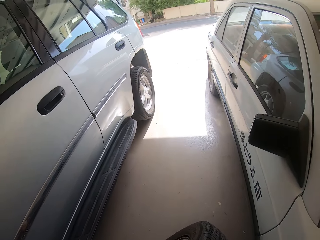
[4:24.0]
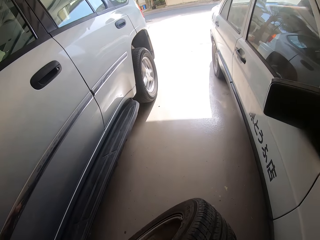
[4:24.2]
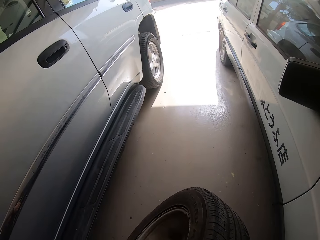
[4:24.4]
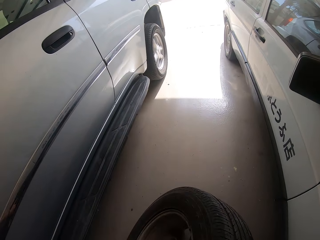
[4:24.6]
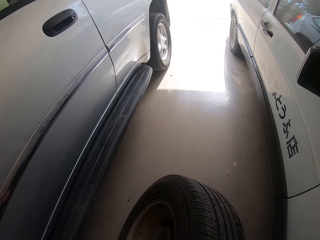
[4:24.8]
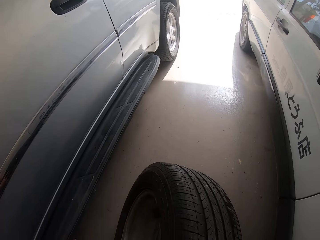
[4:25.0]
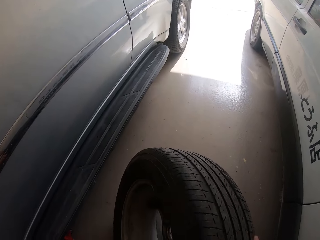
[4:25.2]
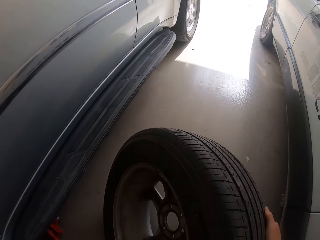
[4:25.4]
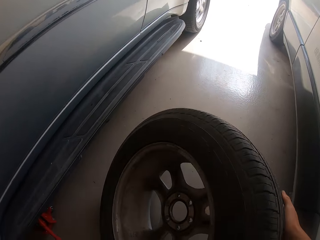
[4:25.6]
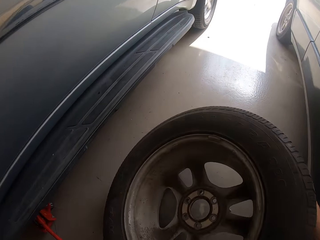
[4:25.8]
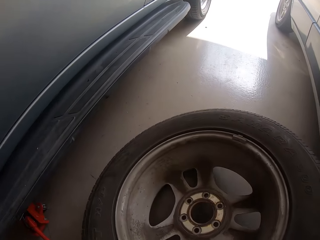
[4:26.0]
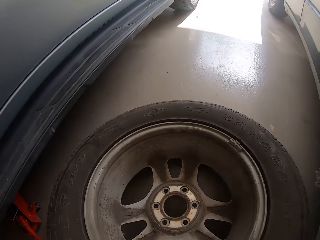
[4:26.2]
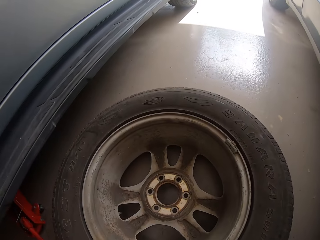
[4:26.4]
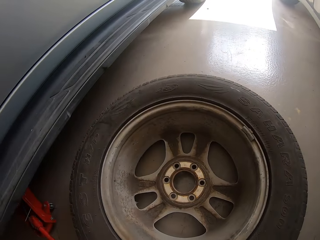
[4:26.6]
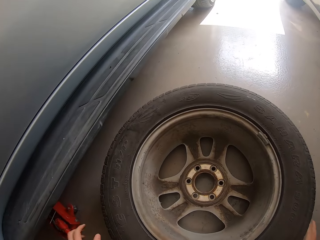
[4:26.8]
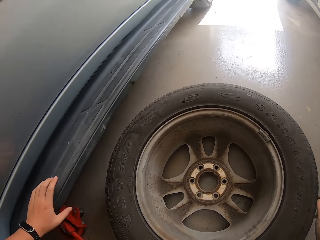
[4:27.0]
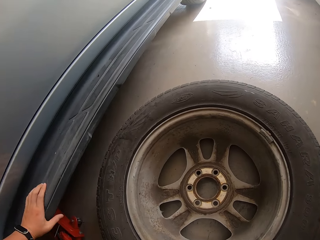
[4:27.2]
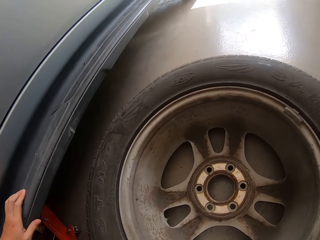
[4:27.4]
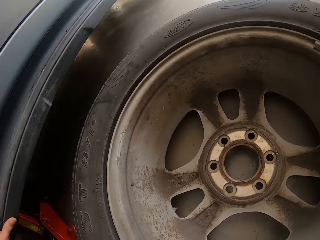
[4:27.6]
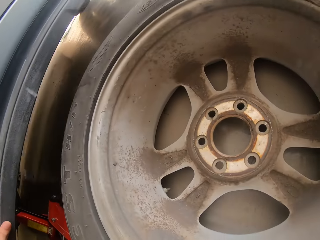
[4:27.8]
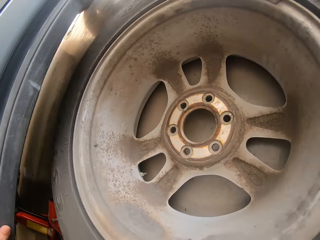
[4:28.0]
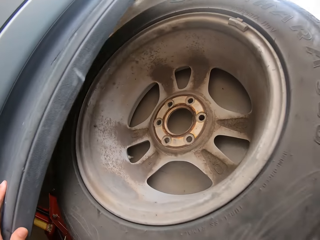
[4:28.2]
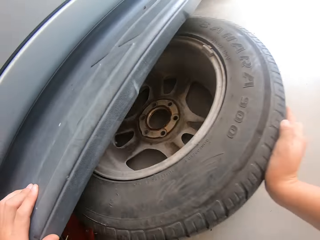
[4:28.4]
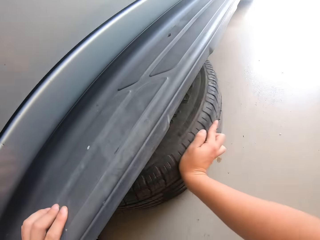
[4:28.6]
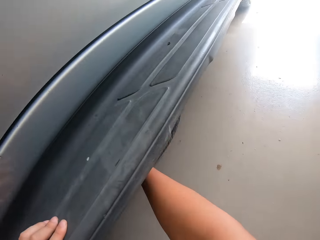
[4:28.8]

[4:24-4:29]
The camera wearer puts the wheel down. They push the wheel under the vehicle.

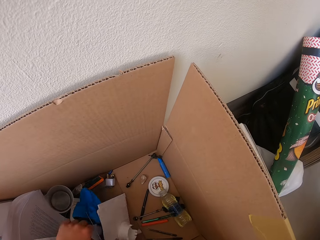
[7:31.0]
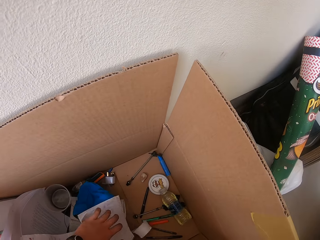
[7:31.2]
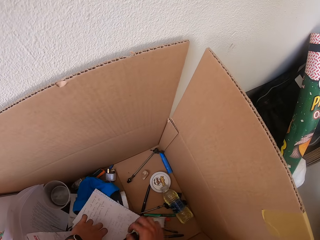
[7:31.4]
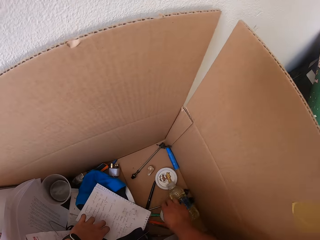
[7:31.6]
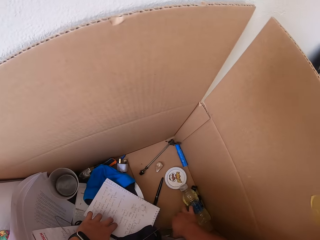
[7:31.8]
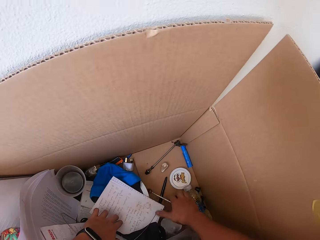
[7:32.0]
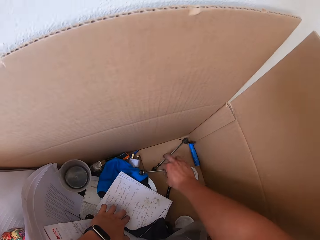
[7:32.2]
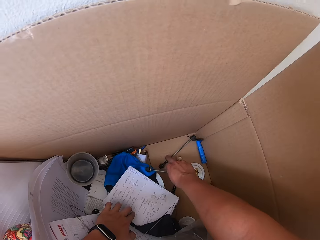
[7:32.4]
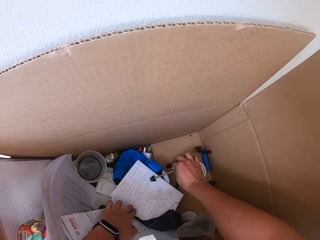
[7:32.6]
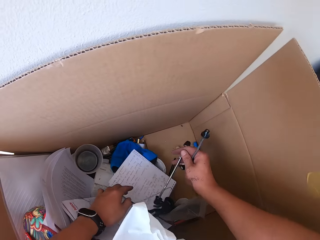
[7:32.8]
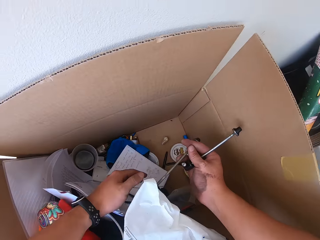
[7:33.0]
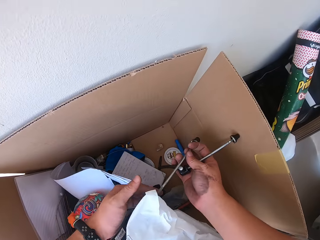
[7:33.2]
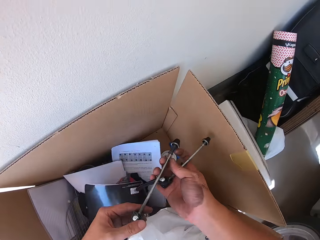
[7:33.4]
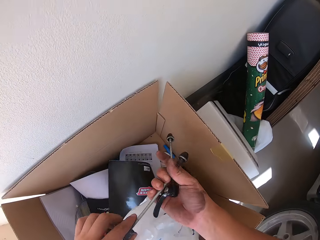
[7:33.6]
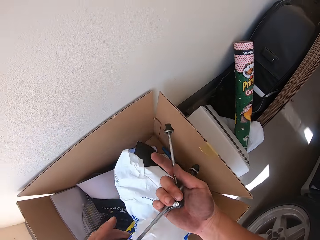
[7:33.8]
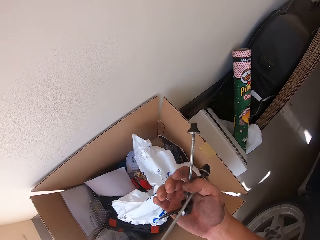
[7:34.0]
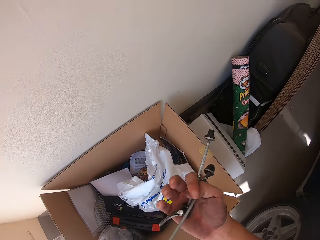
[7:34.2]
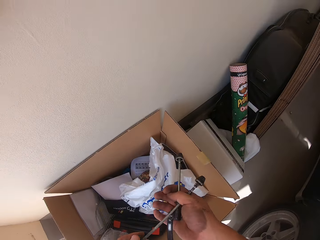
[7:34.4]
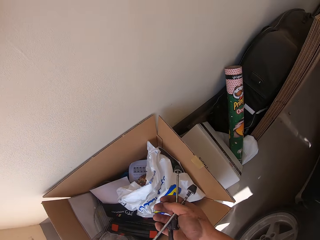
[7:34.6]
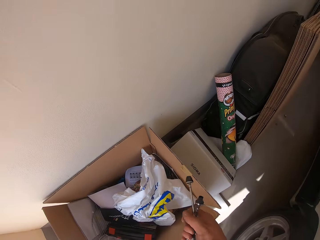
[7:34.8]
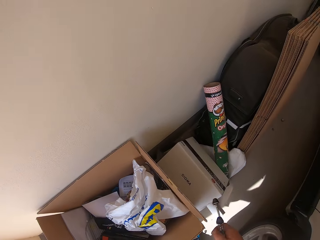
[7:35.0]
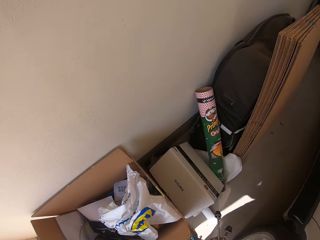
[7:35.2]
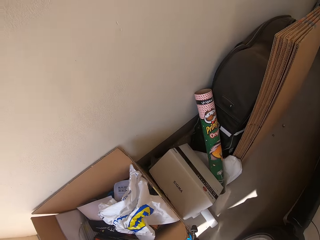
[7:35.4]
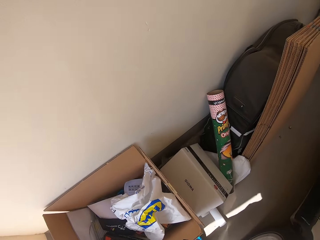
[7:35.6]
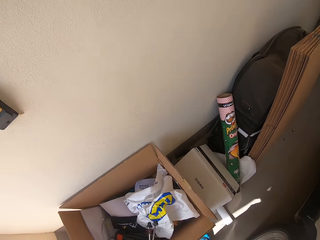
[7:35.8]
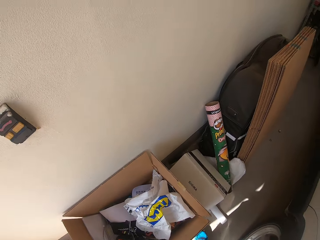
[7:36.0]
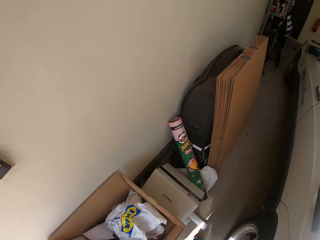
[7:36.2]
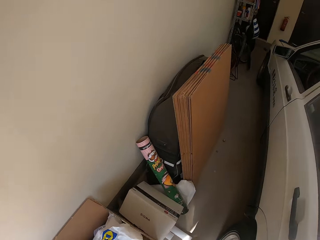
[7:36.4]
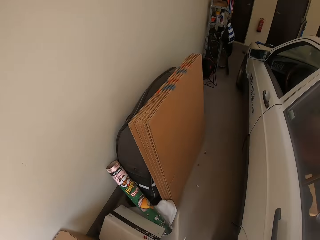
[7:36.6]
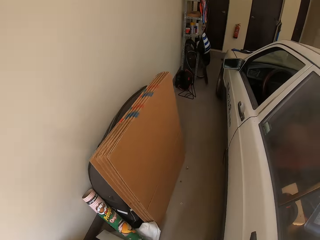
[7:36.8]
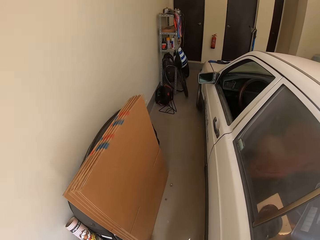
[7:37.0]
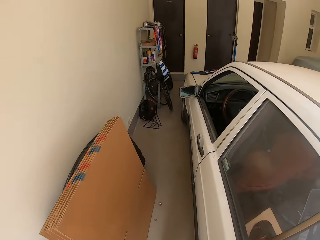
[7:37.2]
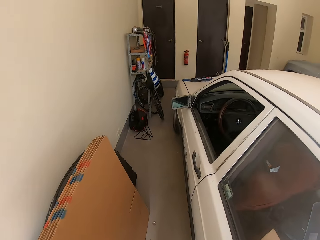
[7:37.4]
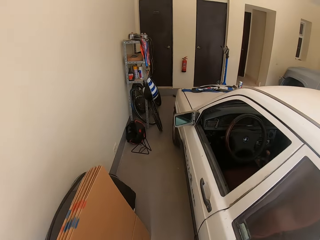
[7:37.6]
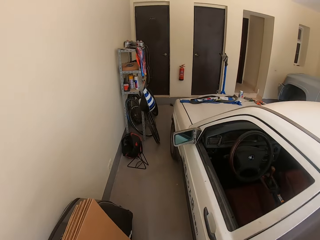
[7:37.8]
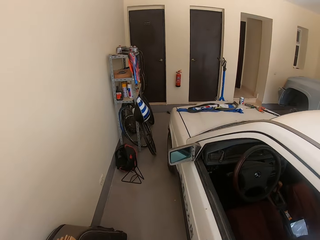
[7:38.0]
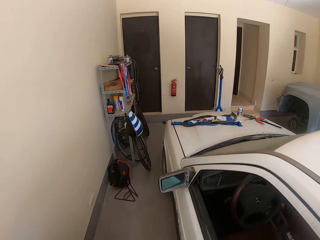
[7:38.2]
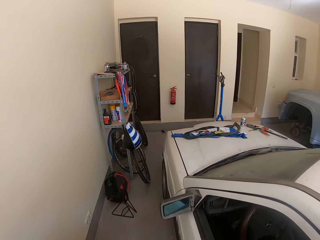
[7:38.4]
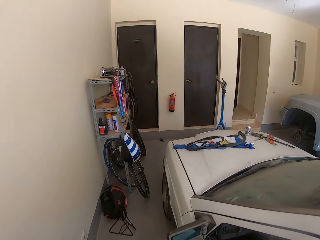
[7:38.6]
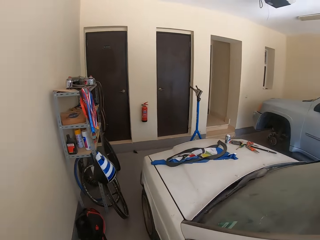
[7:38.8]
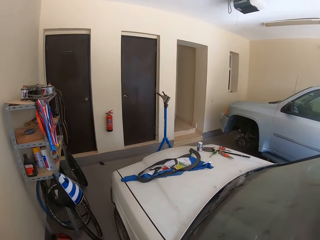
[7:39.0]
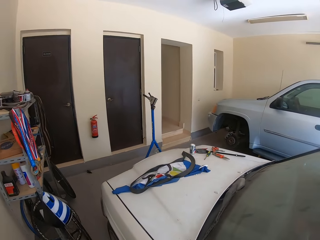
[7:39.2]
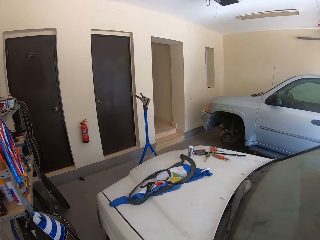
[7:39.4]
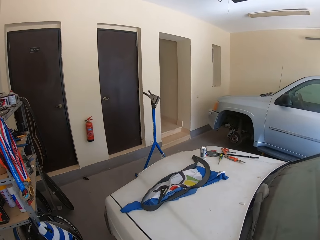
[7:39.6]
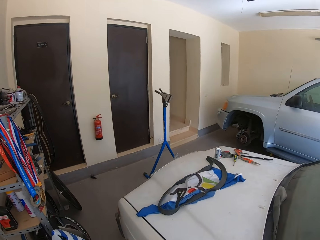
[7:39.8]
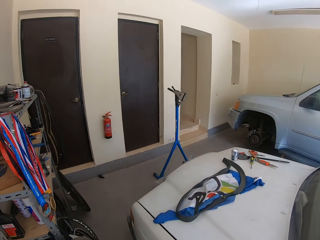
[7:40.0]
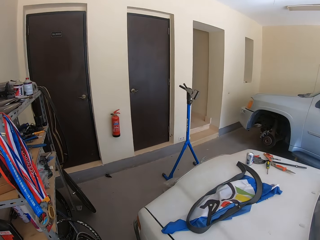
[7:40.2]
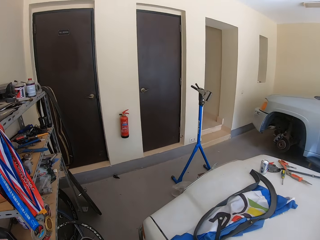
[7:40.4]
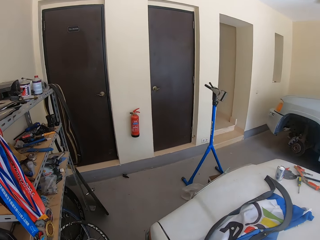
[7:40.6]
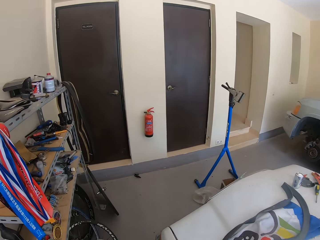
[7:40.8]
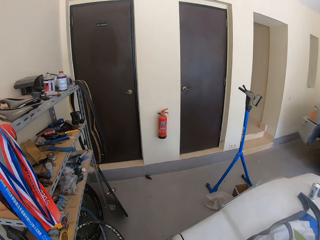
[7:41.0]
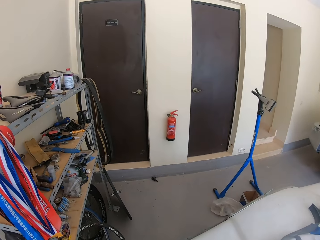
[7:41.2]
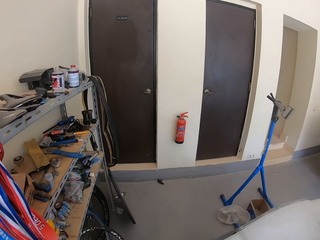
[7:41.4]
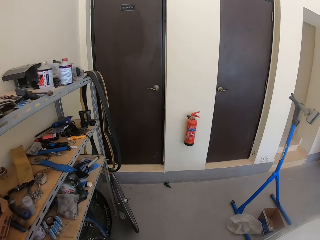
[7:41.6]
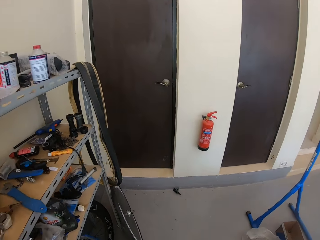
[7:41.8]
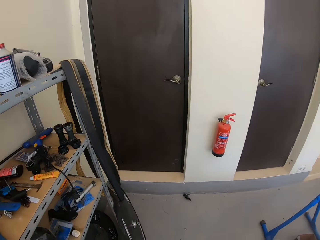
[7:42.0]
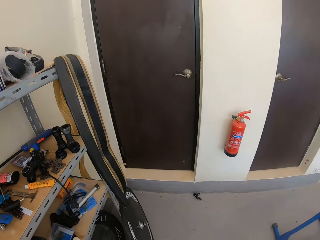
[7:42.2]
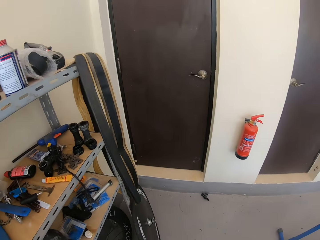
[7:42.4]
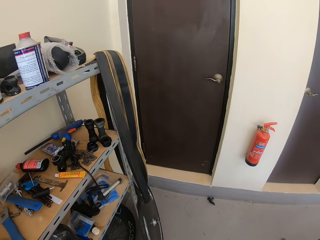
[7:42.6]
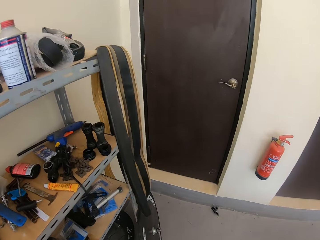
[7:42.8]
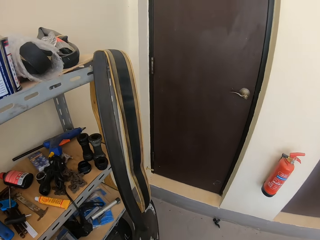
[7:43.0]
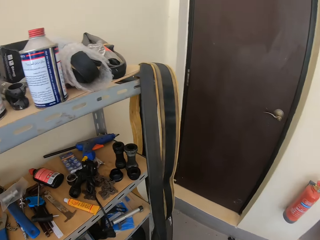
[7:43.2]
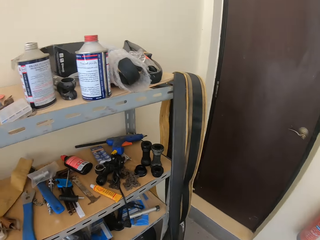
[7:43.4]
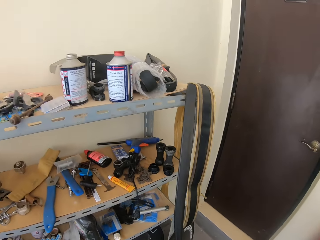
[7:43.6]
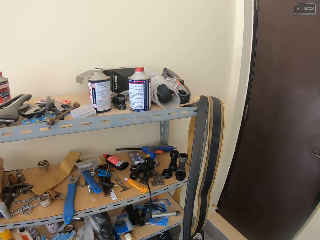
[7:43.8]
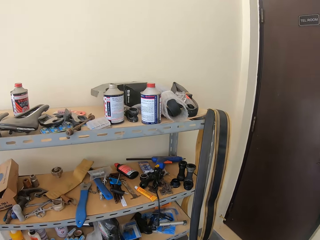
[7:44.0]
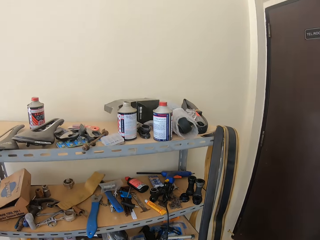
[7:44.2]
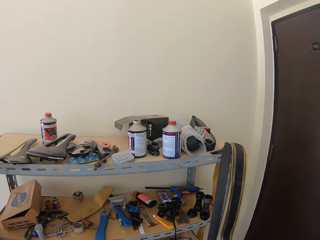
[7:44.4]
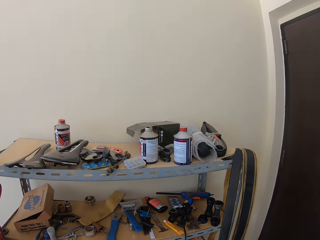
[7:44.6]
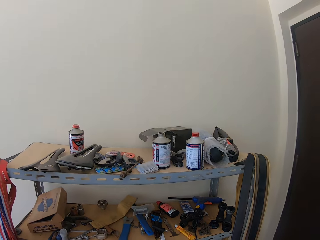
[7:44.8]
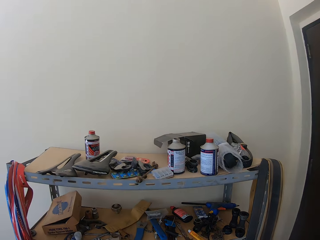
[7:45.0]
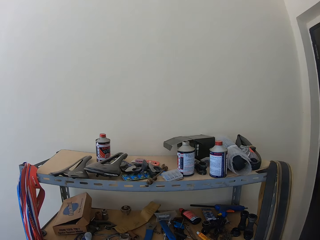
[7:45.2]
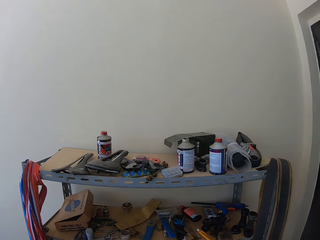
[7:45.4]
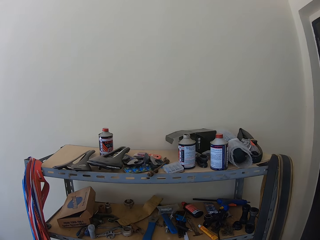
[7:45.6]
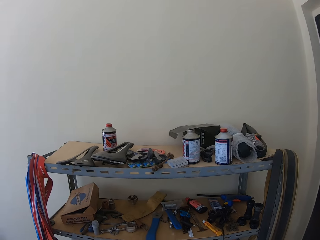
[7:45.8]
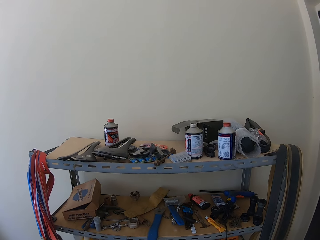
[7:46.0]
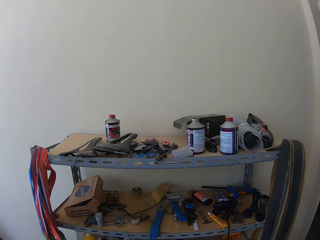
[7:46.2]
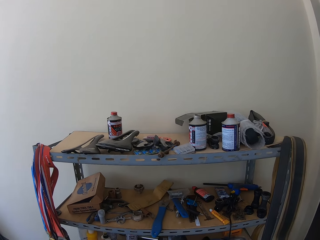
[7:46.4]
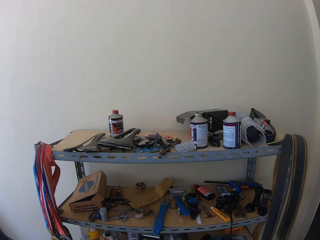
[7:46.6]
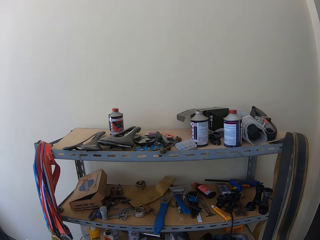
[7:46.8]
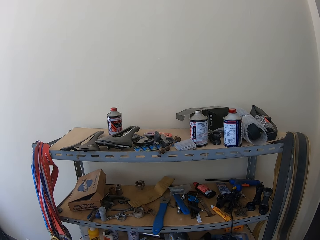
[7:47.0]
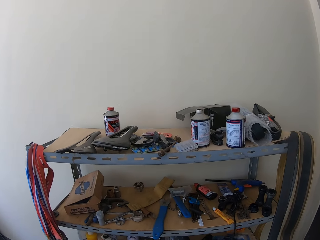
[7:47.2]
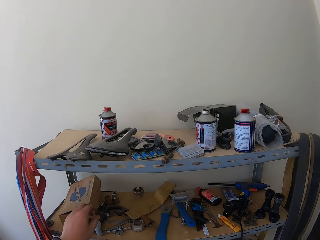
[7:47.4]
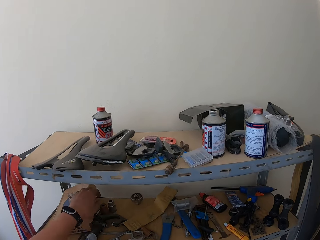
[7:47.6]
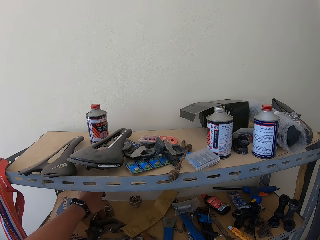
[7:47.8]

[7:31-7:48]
The camera wearer takes metal rods or lug nuts. They walk around the garage. They look at a shelf and look around the garage.
